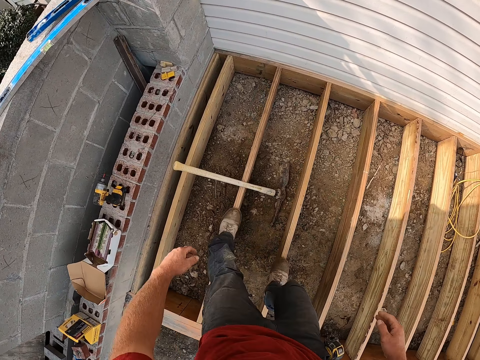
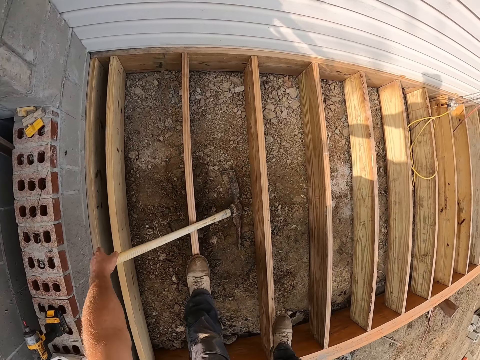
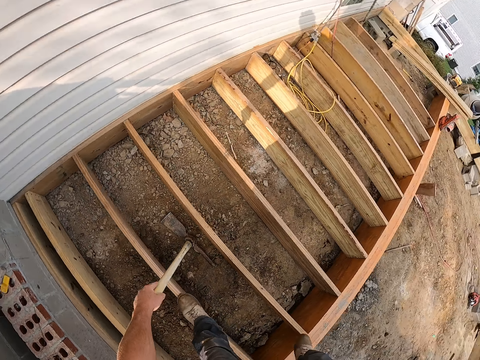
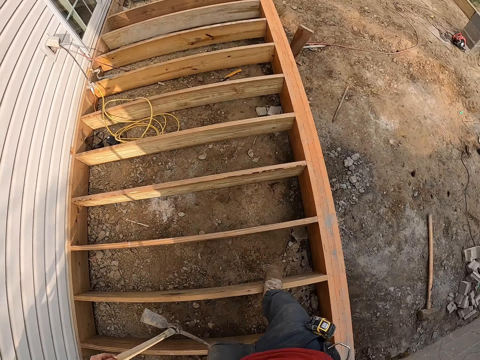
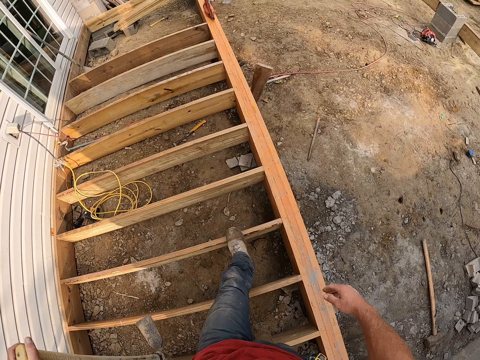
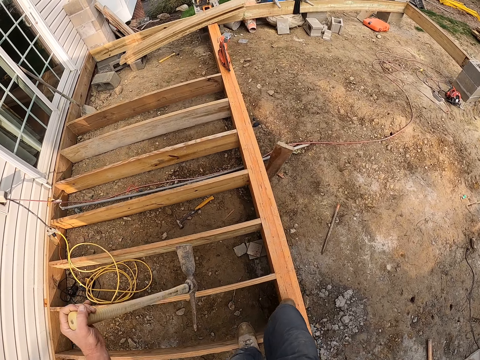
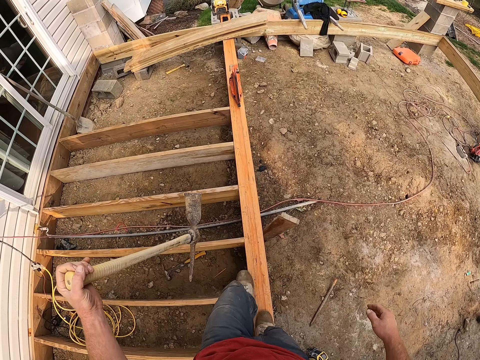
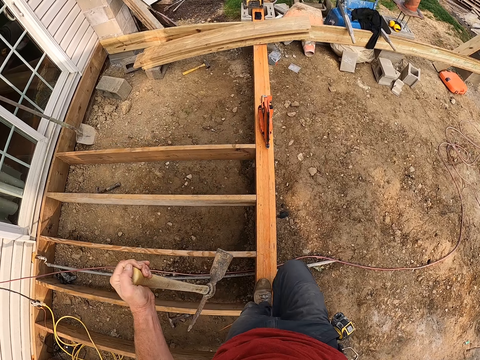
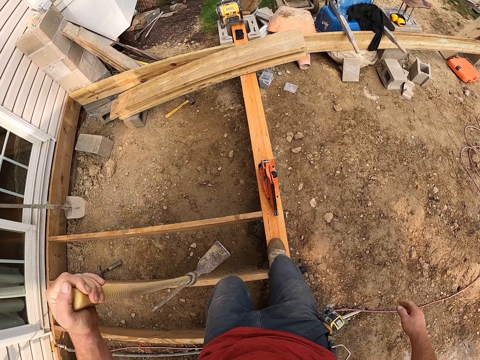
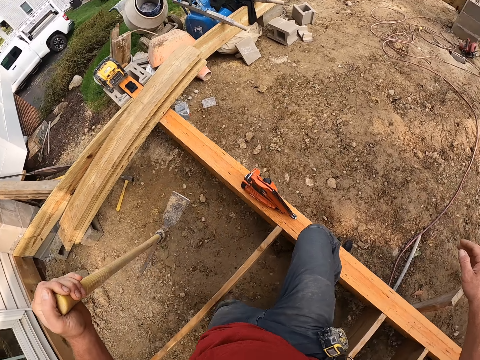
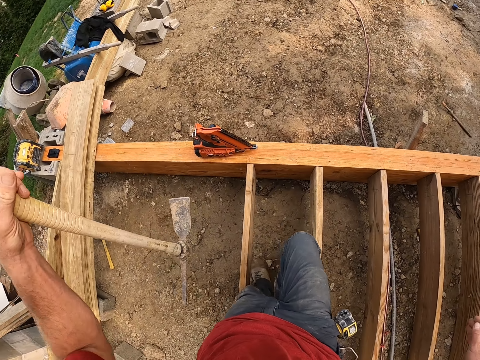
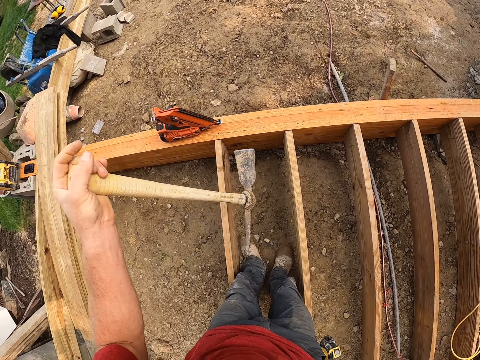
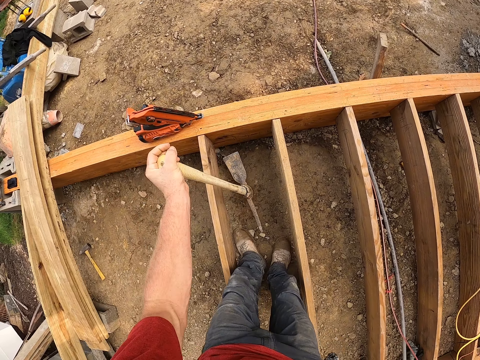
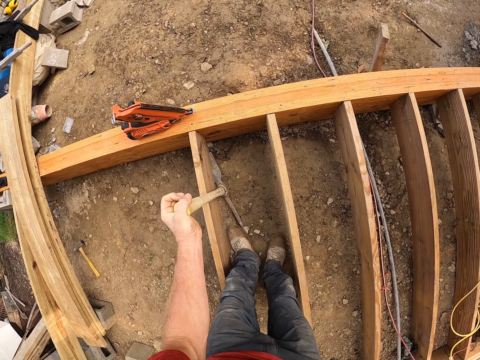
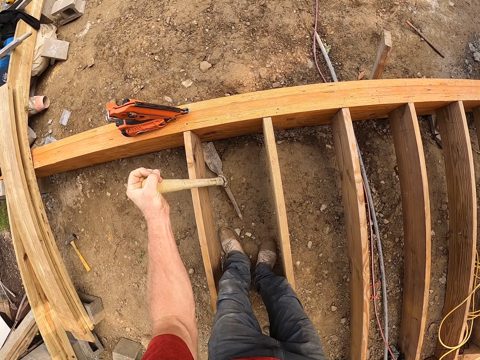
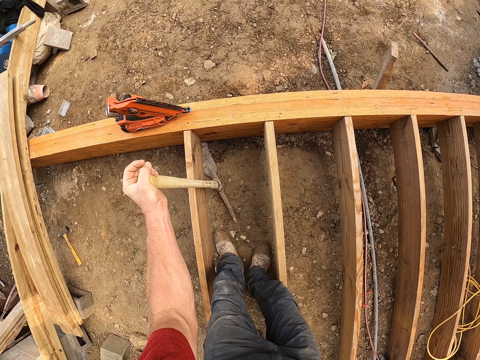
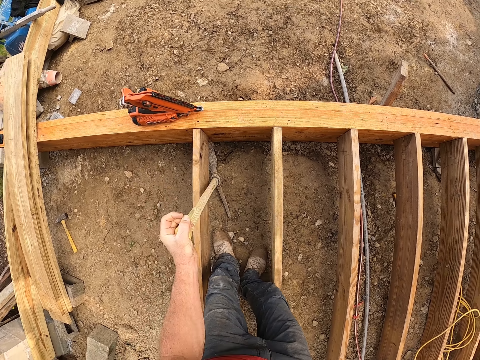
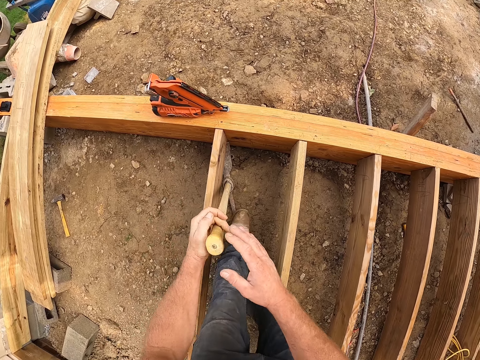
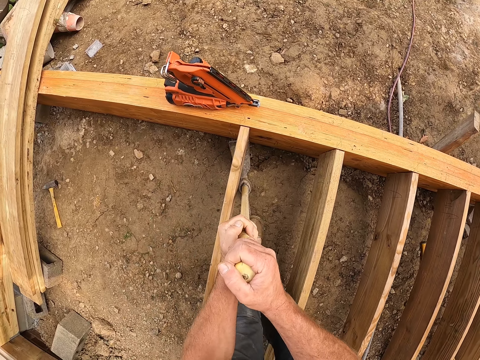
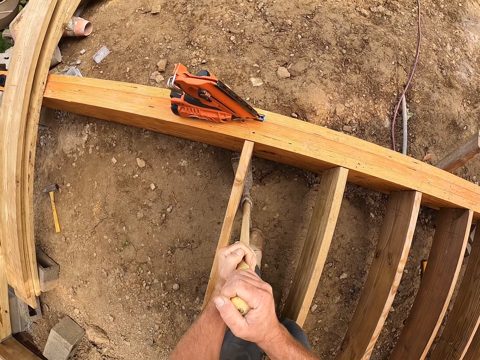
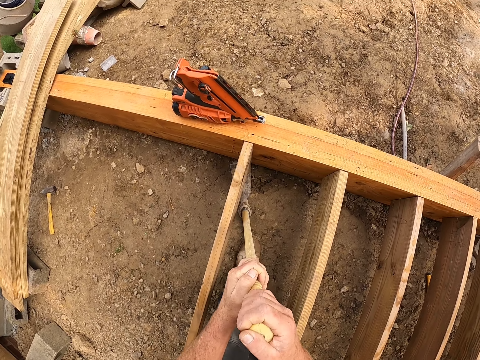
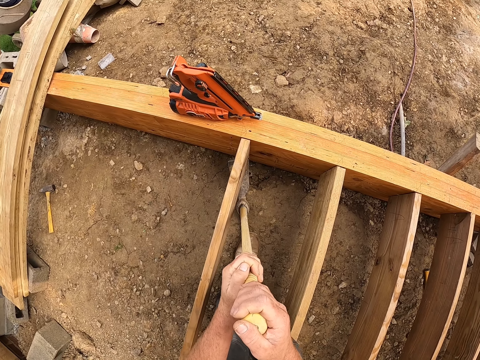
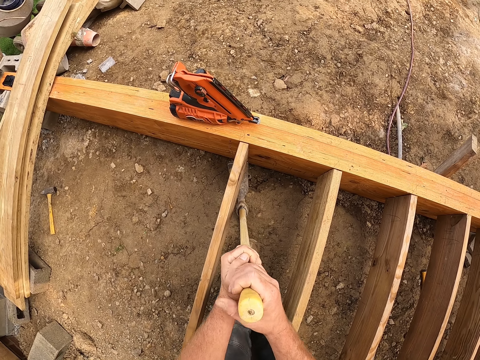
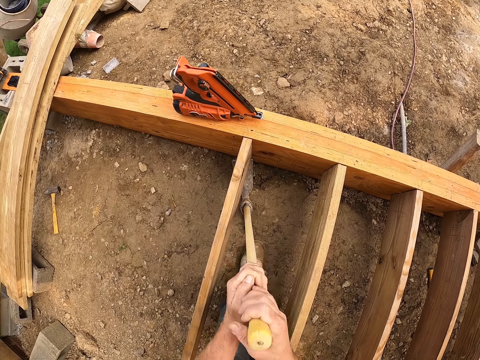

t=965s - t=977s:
The camera wearer carries the hand digger or mattock axe from the ground. They walk along the wooden foundation. They drop from the wooden foundation. They adjust the wooden plank with the hand digger. They place the mattock axe under the piece of wood. They hold the mattock axe. They remove the piece of wood from the wooden foundation.

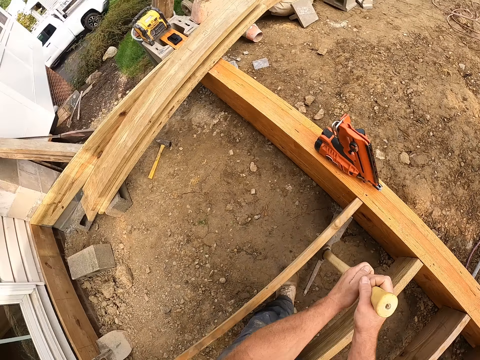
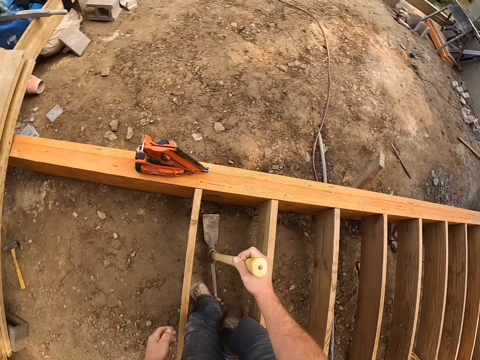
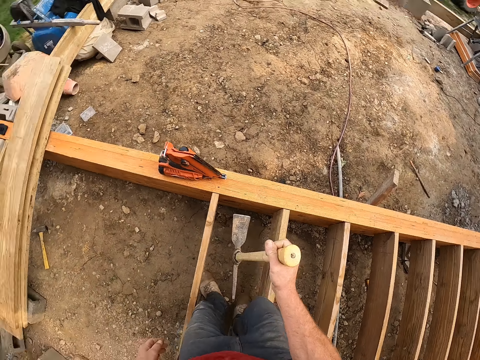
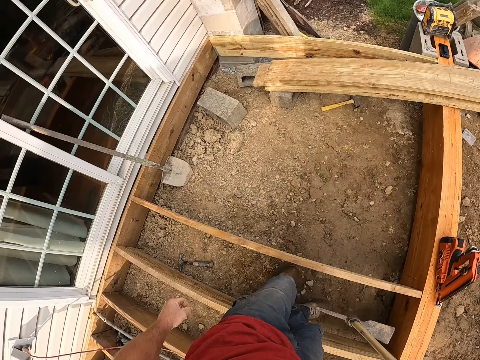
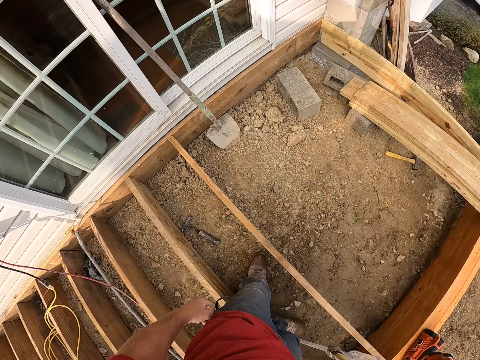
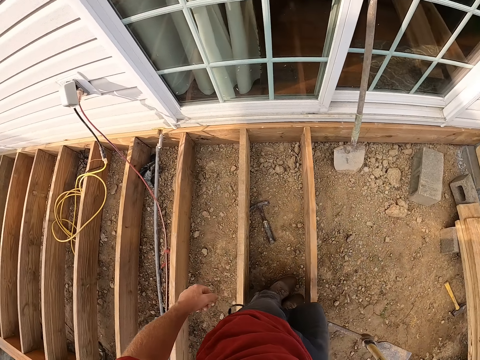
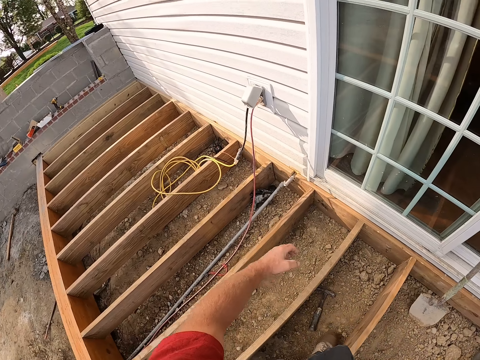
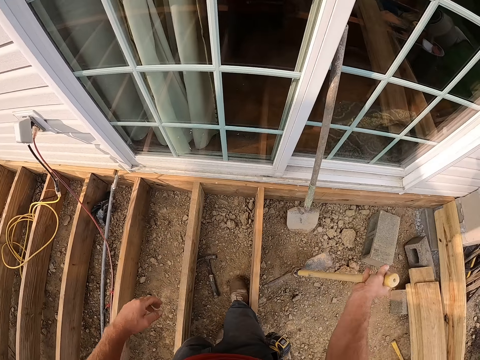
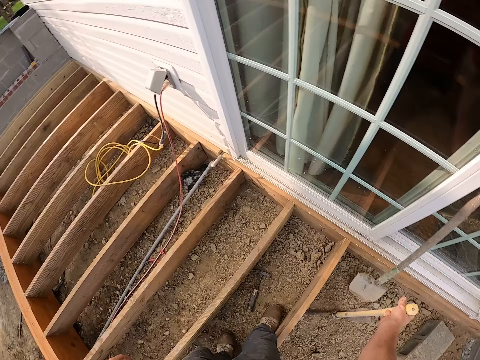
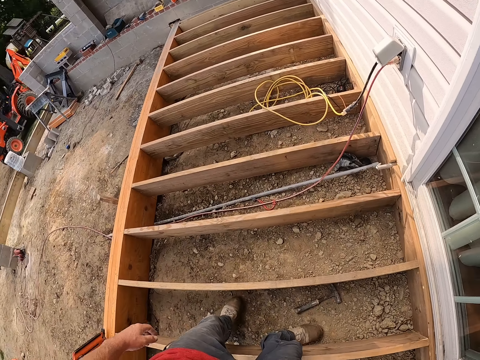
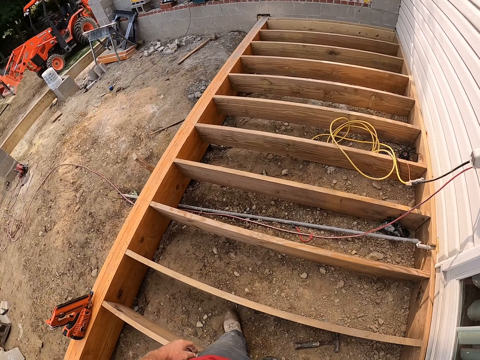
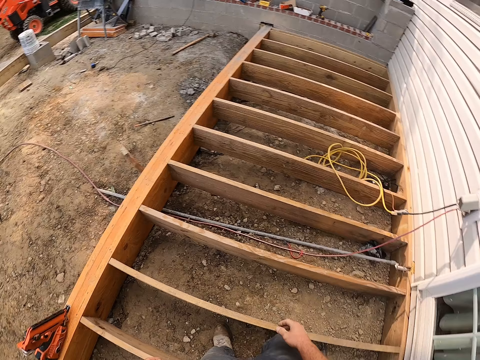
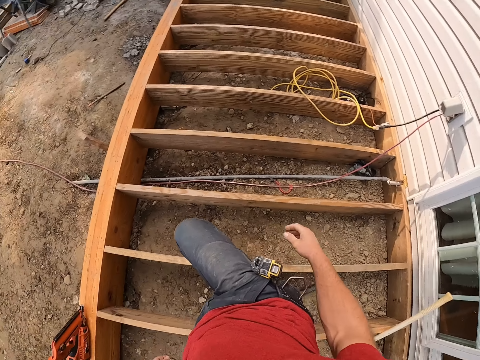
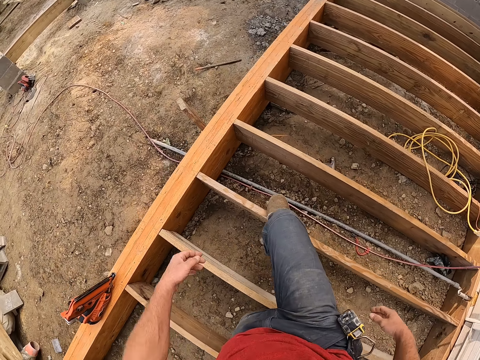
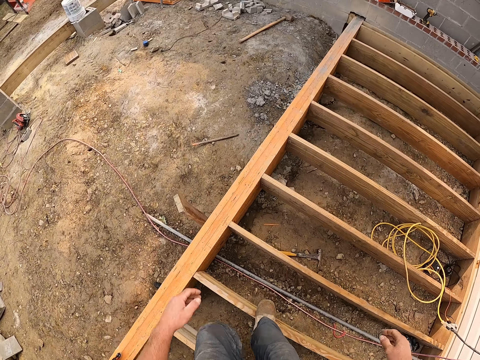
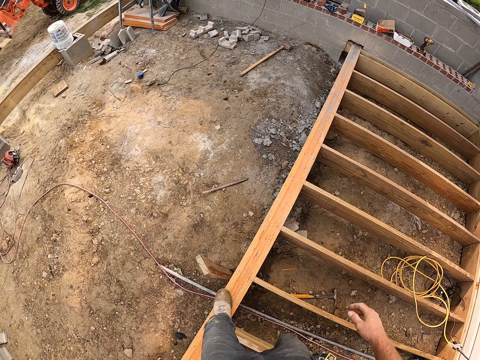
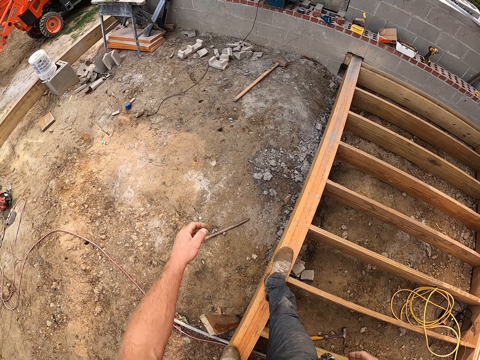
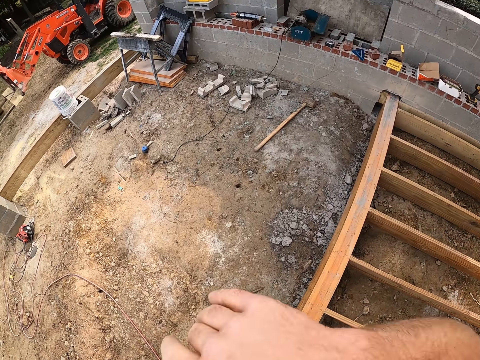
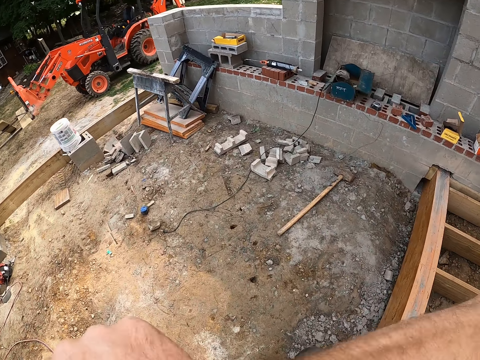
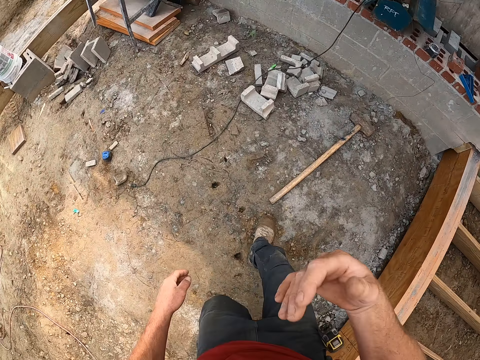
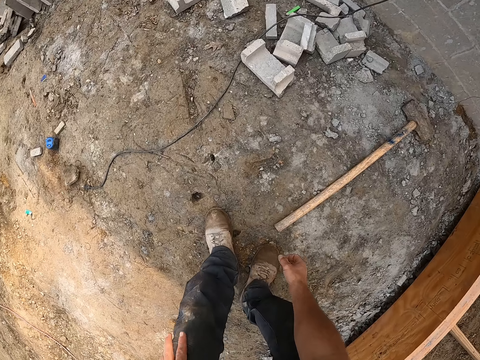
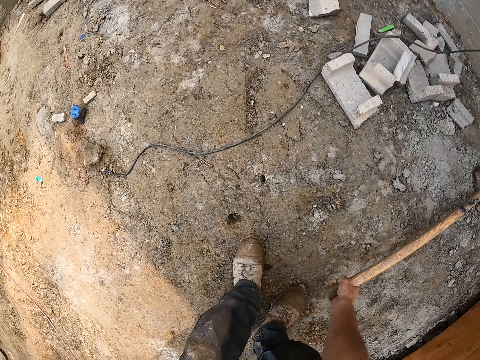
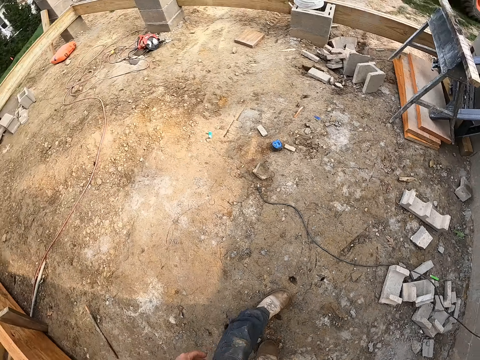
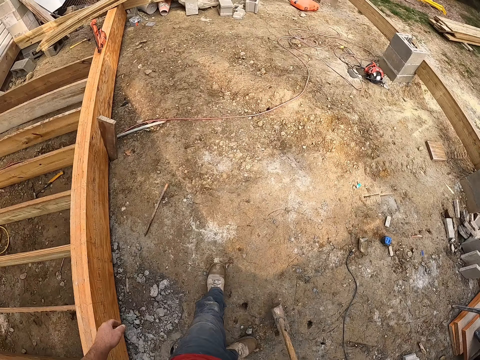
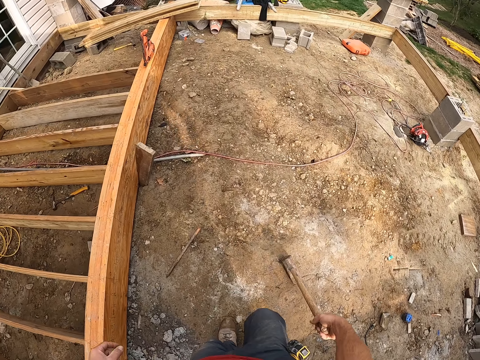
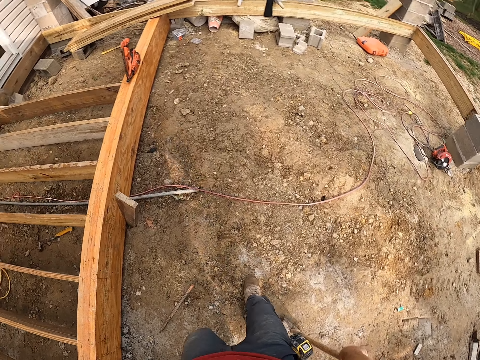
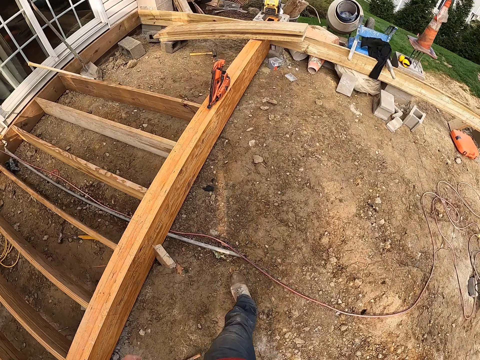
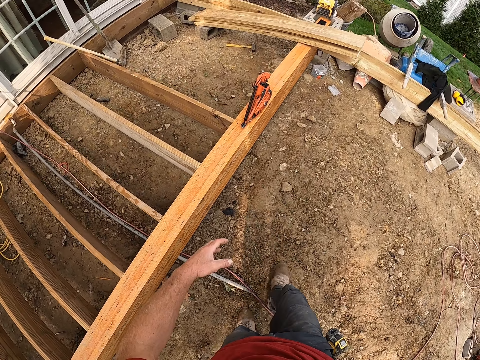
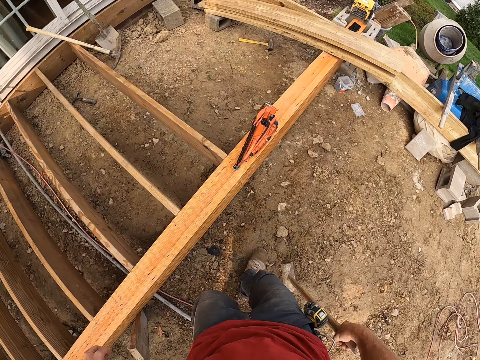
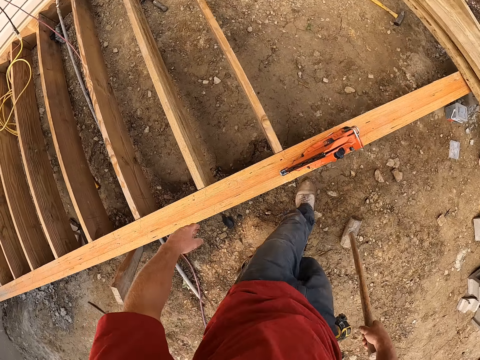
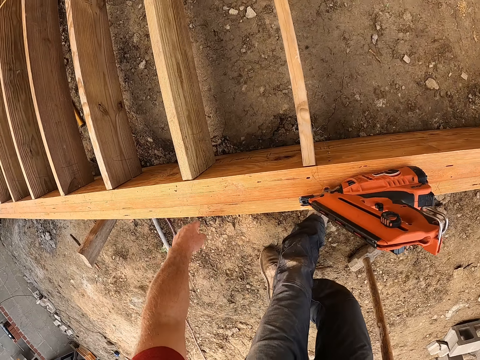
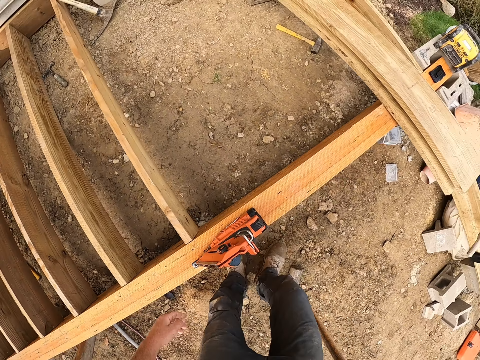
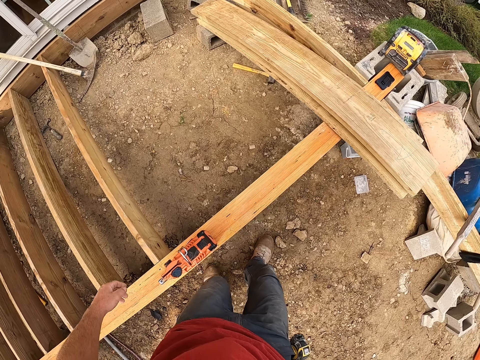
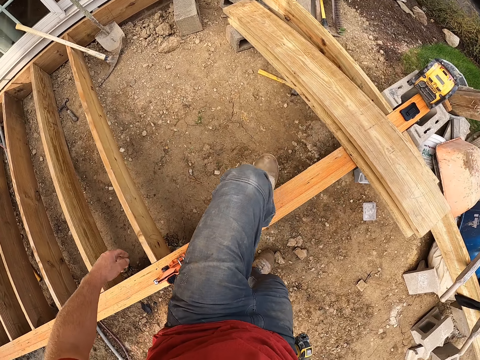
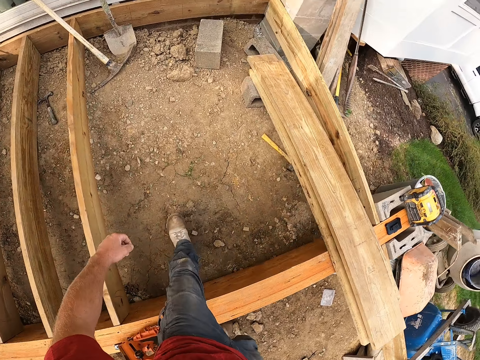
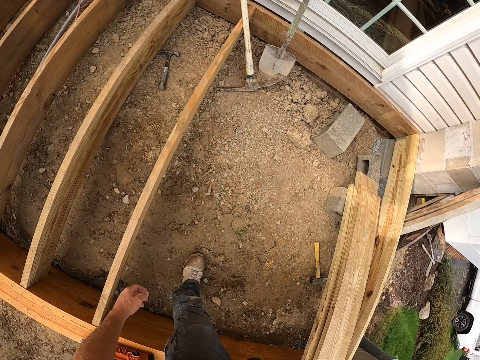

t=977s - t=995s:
The camera wearer lifts the mattock axe. He turns around and looks around the wooden foundation. He places the mattock axe on the window and turns around. He steps on the wooden foundation and walks along the wooden foundation. He touches his face. He holds something. He drops from the wooden foundation. He bends down and picks up the mallet hammer from the ground. He stands up, turns around and walks around the wooden foundation house. He touches the piece of wood. He steps in the wooden foundation.
